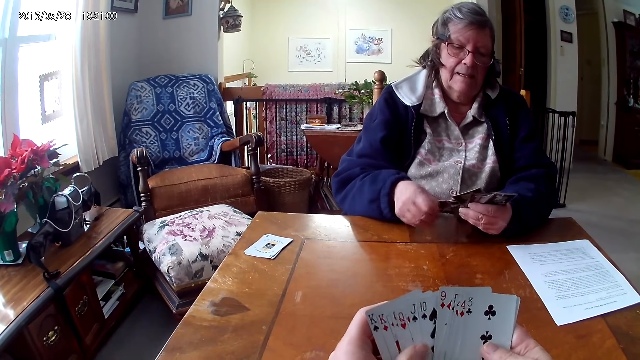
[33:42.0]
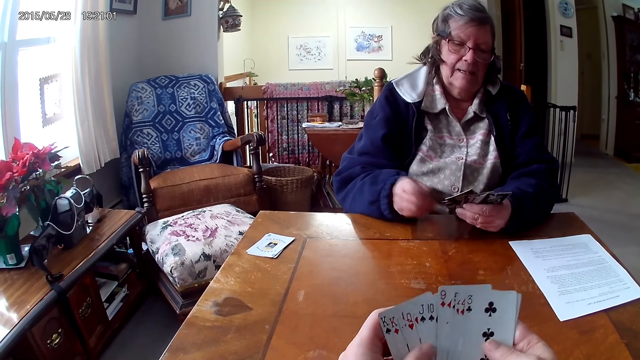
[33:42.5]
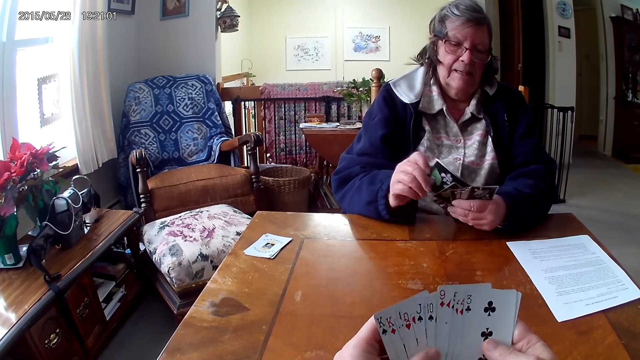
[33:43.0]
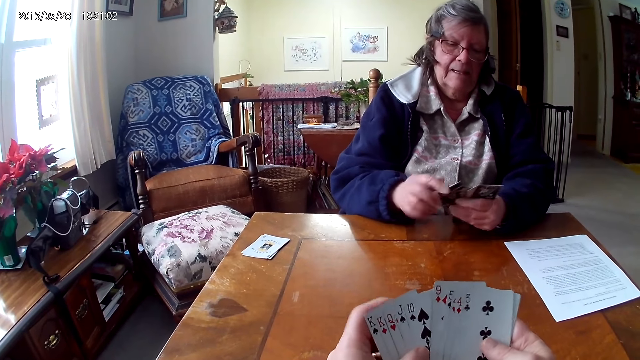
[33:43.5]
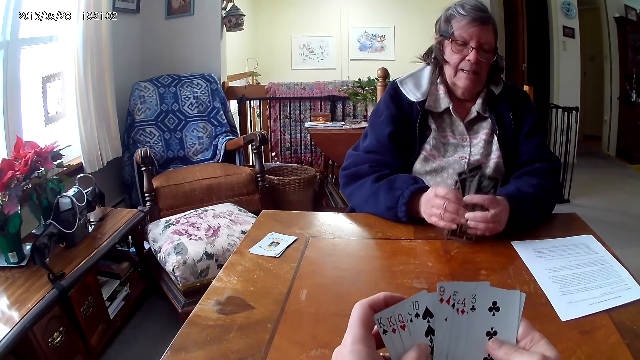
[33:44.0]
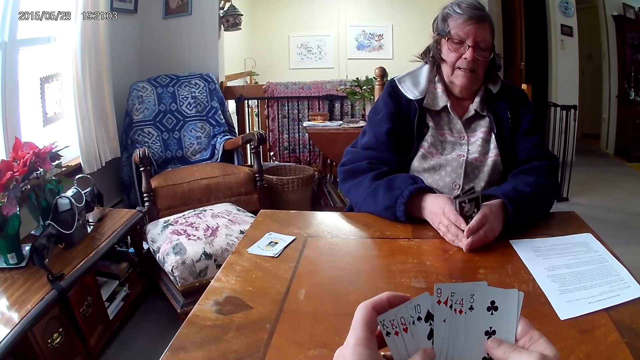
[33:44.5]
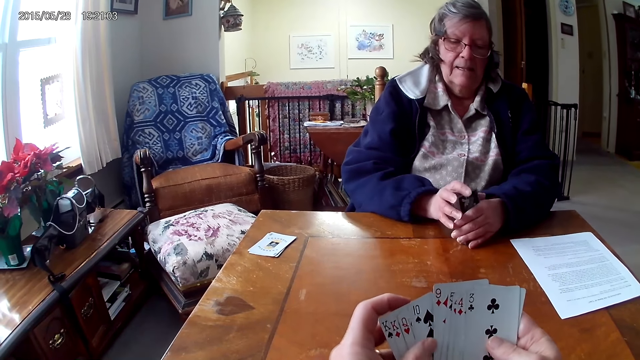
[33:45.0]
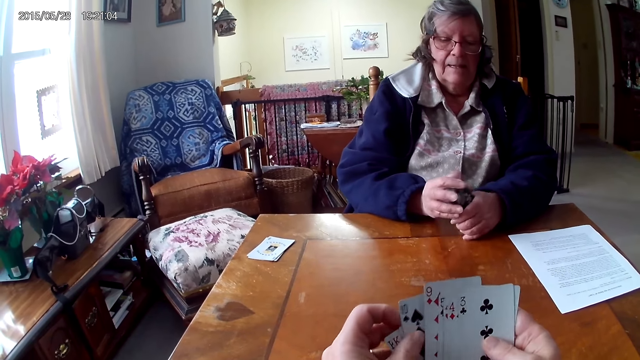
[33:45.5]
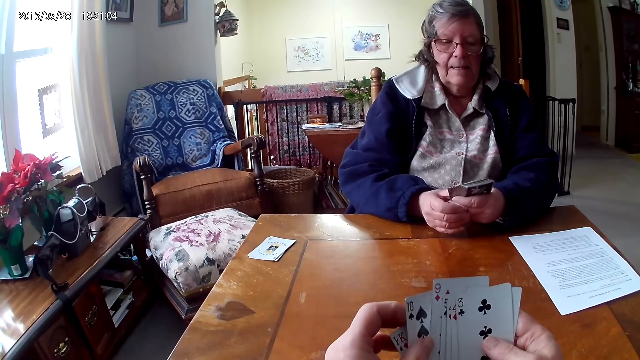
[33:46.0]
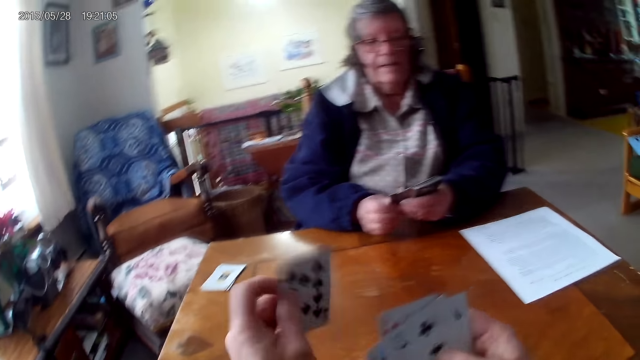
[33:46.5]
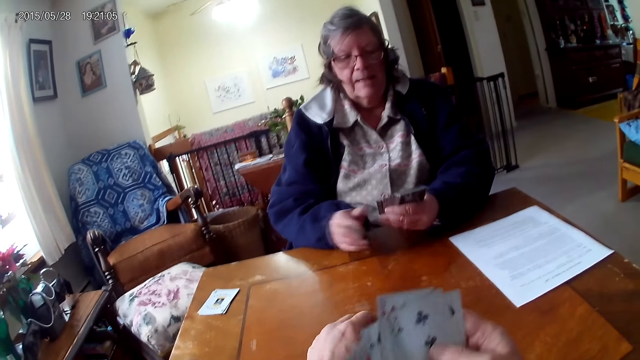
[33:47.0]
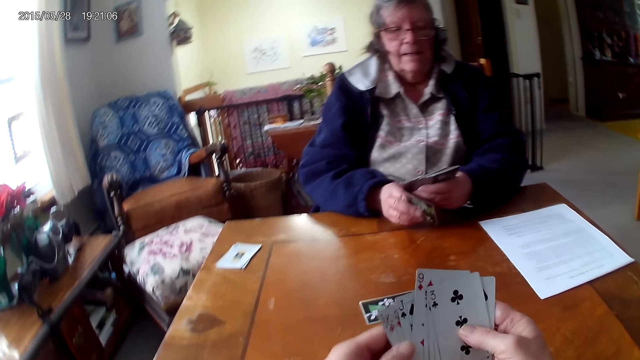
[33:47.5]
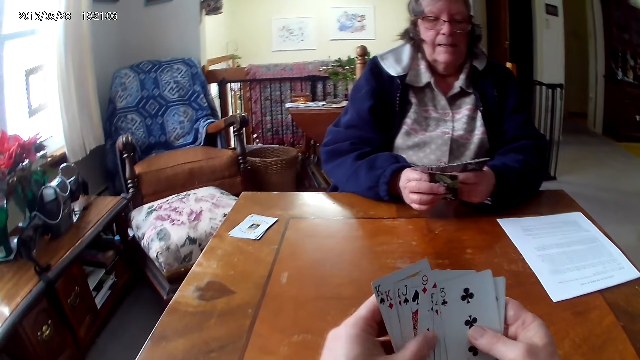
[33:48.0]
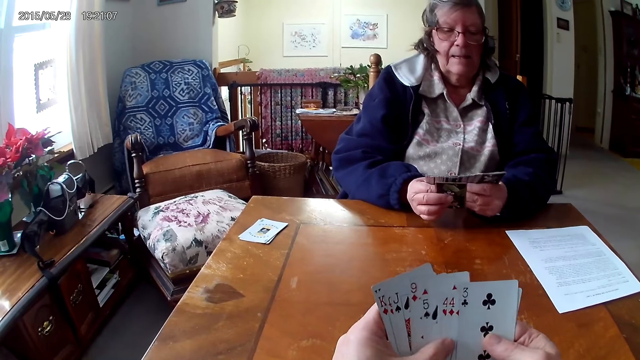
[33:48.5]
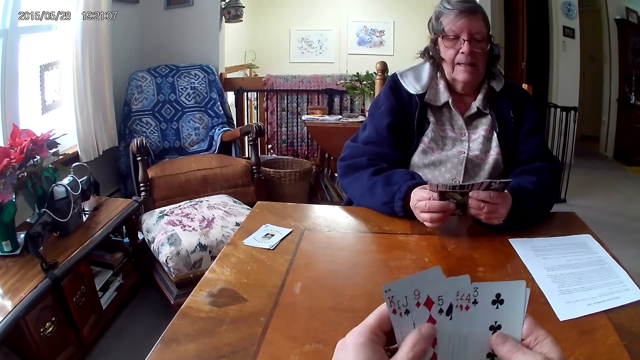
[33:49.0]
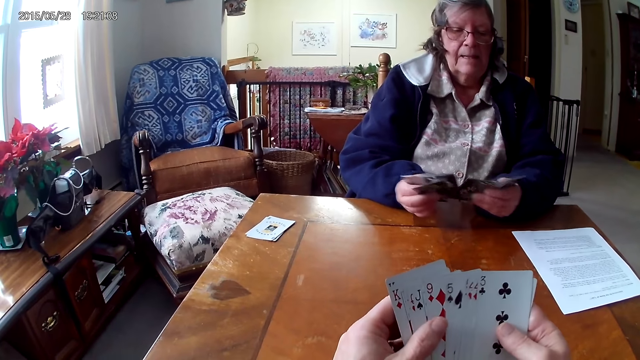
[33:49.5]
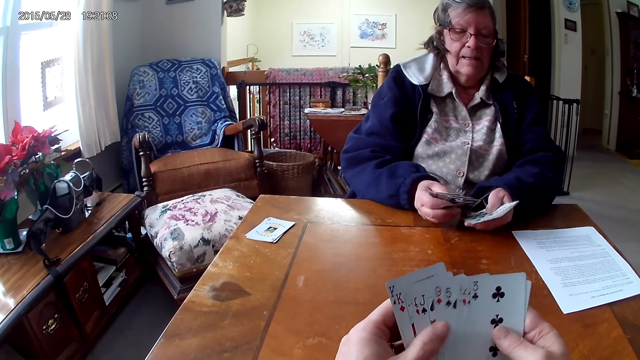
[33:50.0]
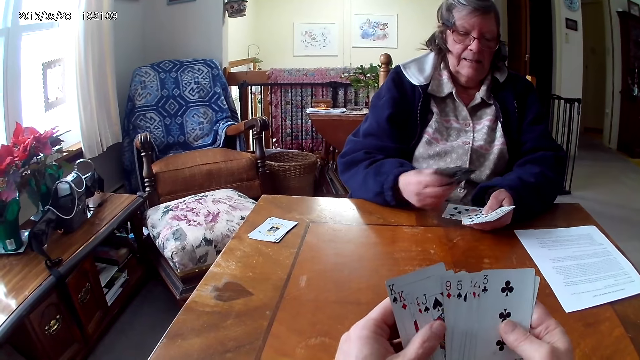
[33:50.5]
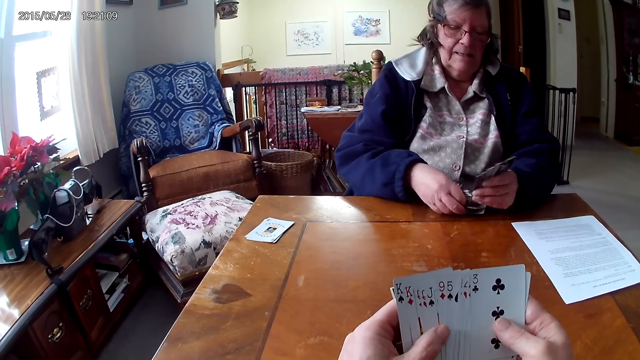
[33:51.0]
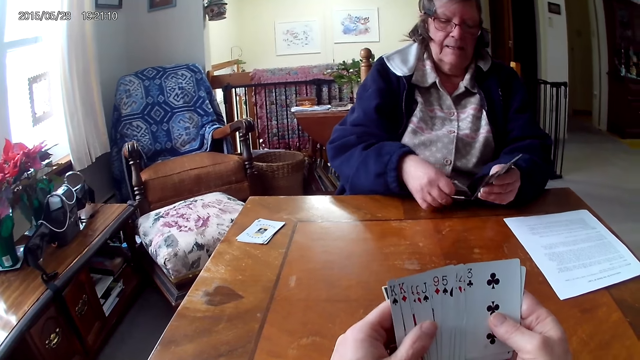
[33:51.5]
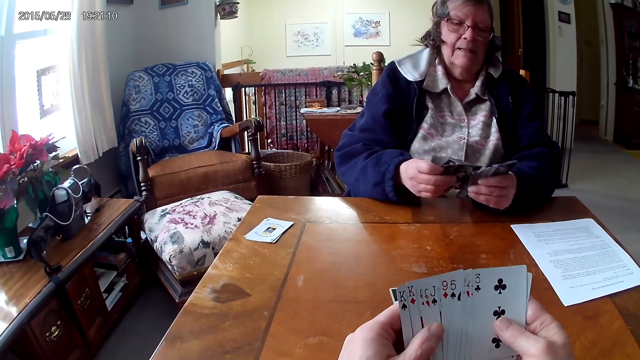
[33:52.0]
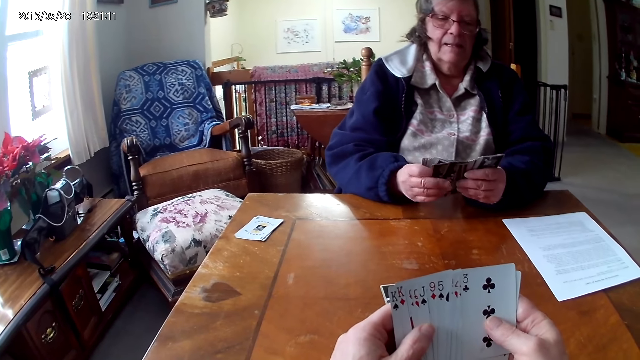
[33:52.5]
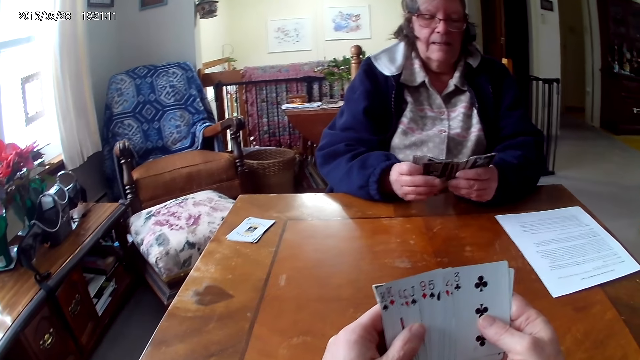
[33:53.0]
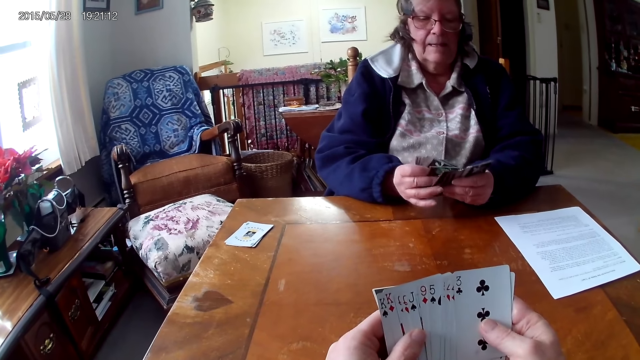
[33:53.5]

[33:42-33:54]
The camera wearer puts a card on the table.

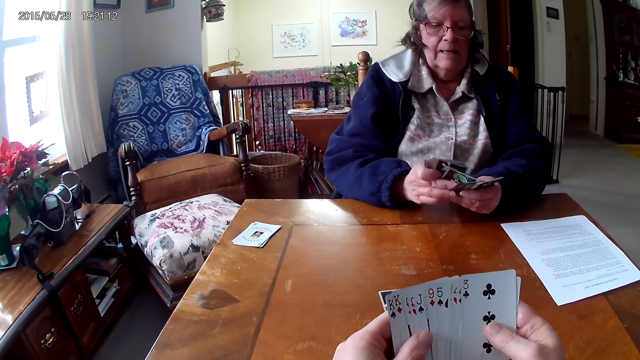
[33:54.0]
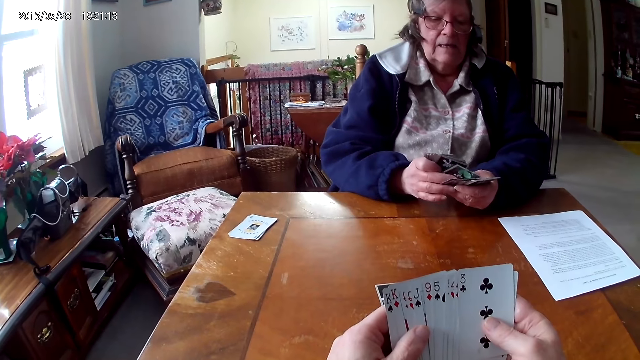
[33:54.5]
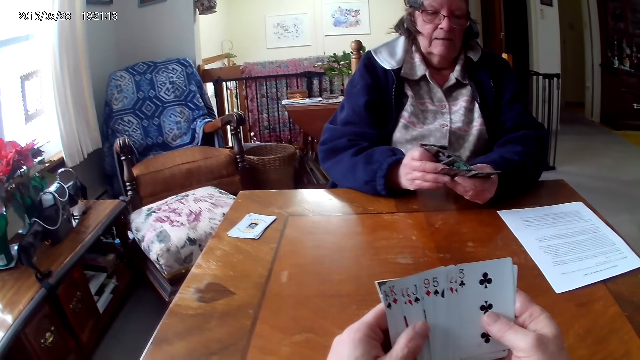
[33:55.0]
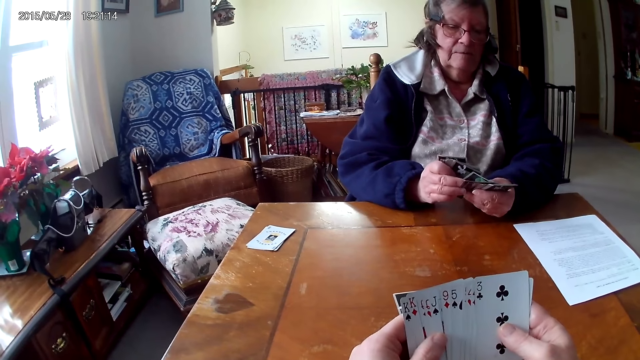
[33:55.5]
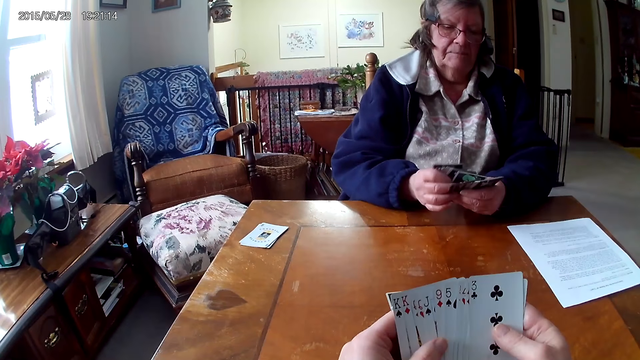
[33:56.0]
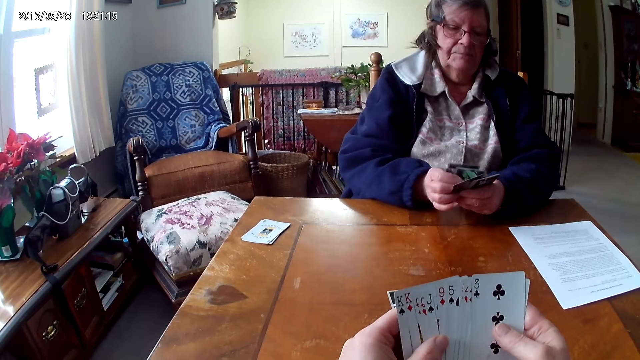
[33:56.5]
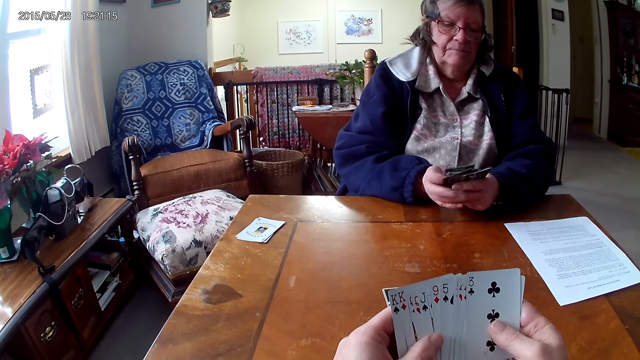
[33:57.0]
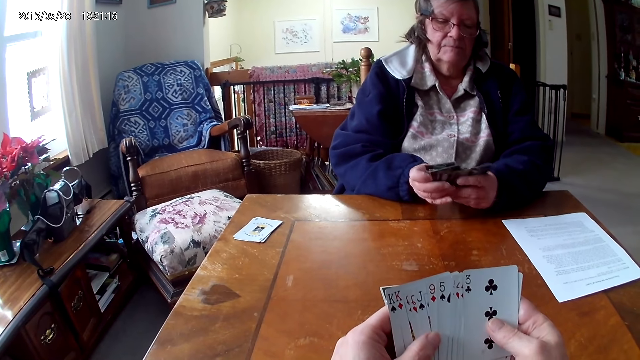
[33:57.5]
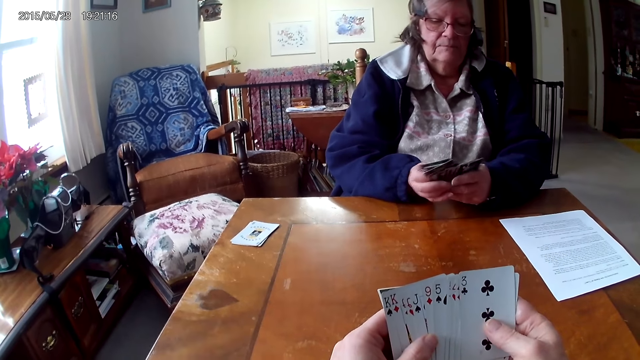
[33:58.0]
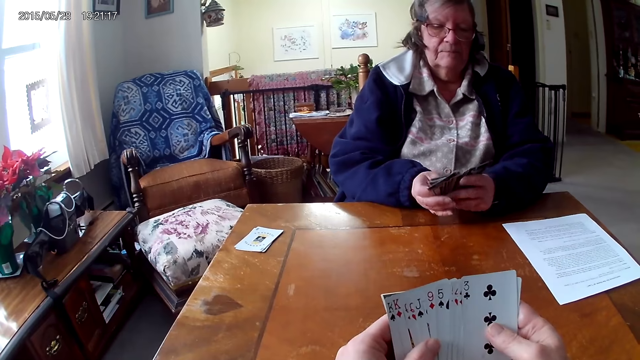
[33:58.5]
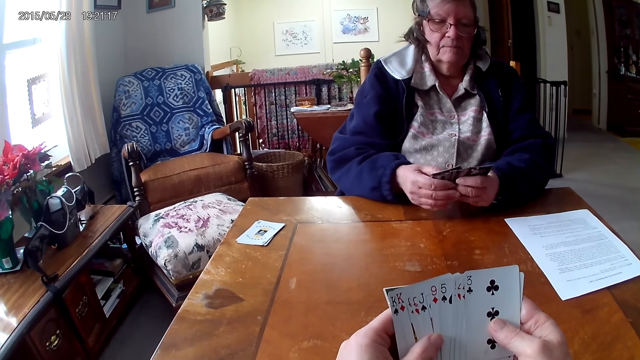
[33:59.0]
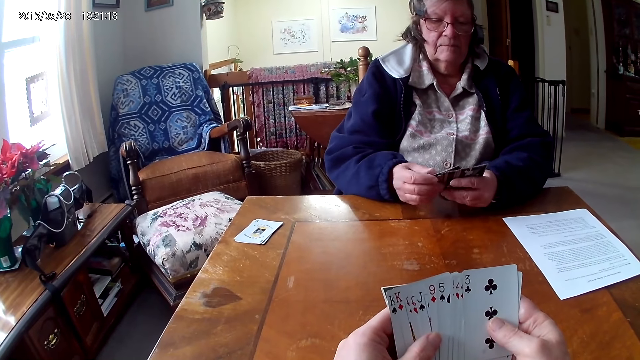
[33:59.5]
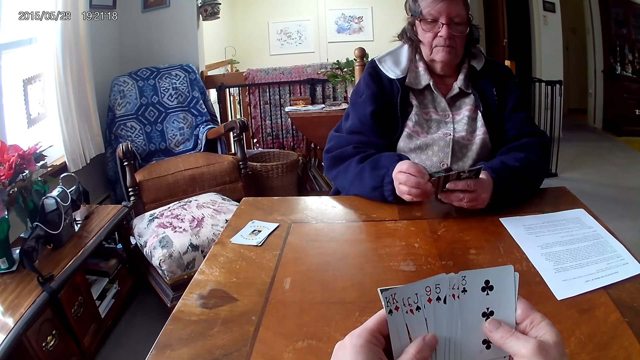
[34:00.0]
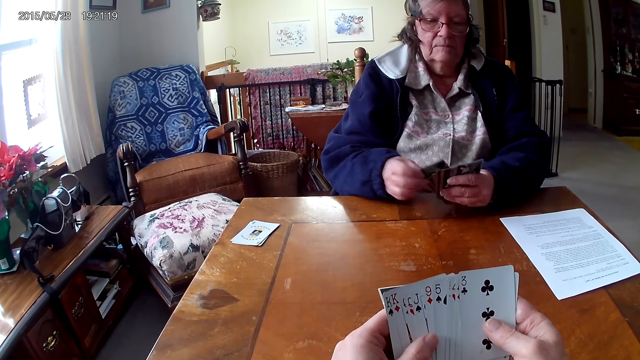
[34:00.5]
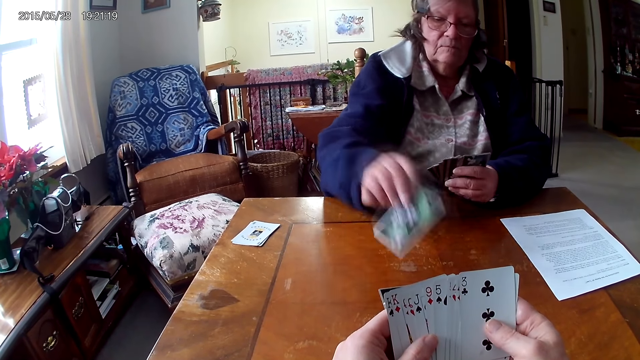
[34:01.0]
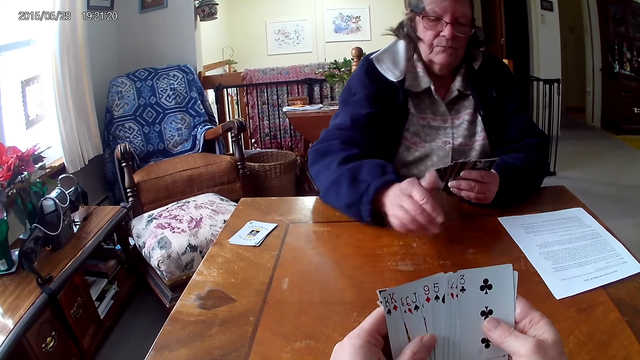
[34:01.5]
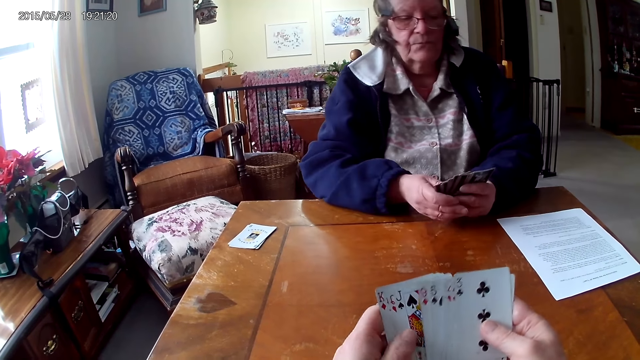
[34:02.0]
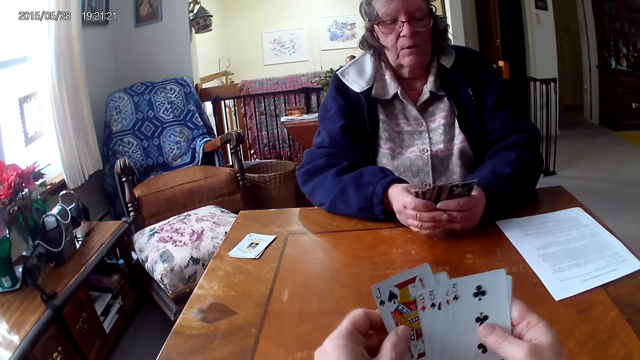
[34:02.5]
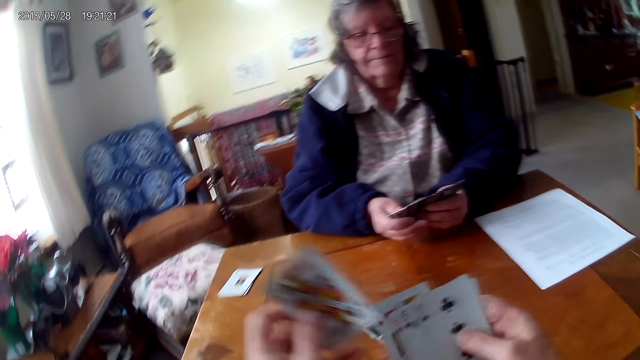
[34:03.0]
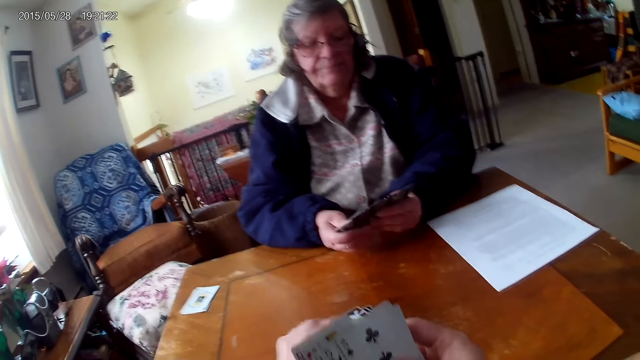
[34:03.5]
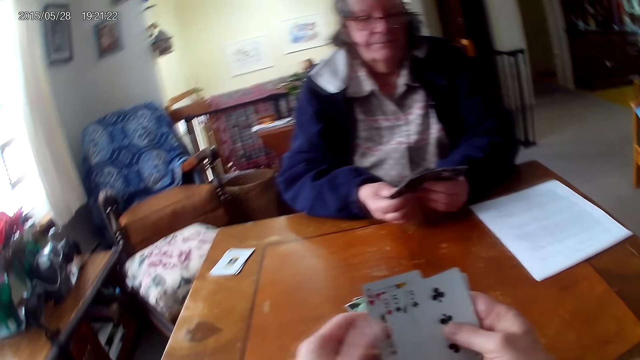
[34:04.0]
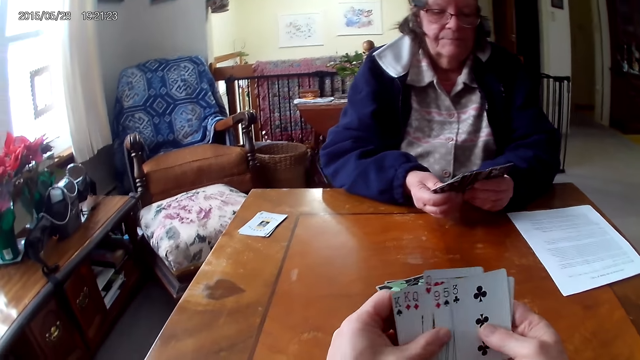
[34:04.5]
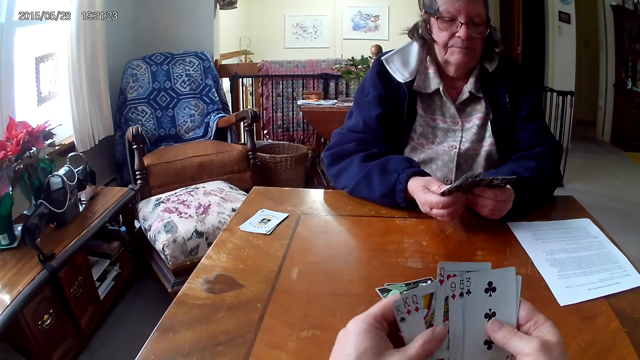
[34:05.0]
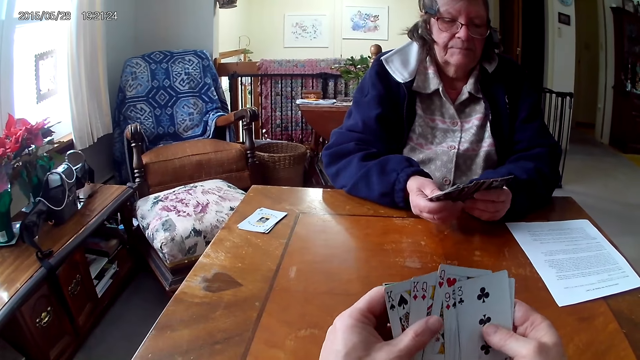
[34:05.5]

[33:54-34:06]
The lady puts a card on the table. The camera wearer puts a card on the table.
